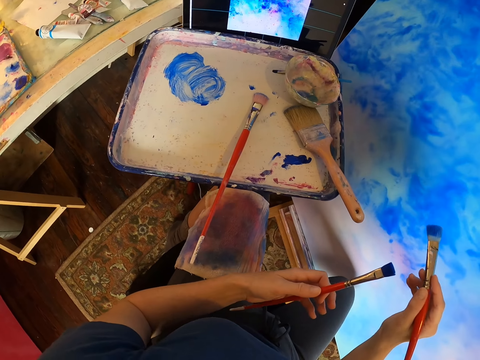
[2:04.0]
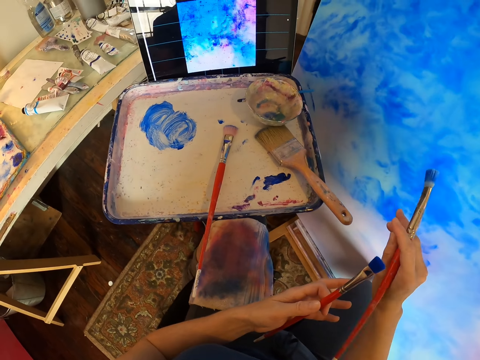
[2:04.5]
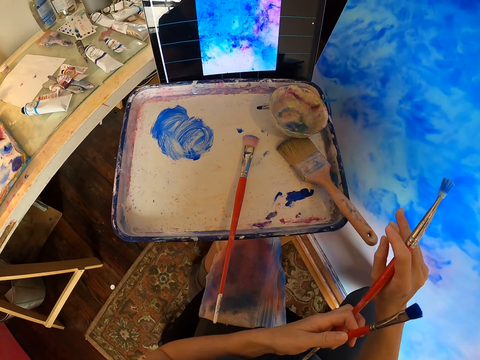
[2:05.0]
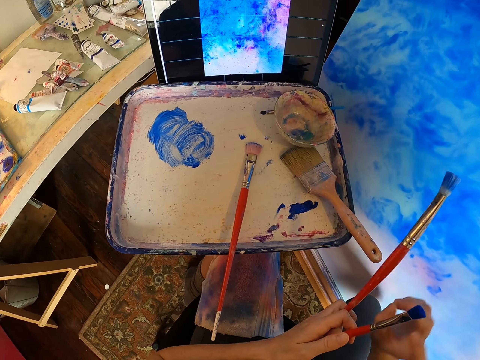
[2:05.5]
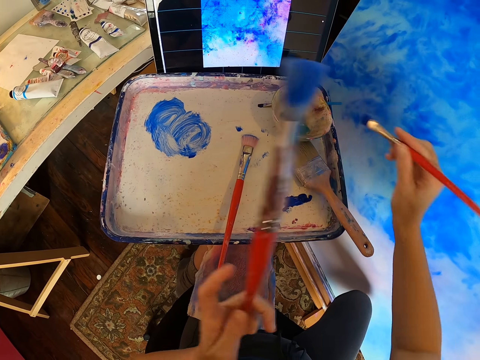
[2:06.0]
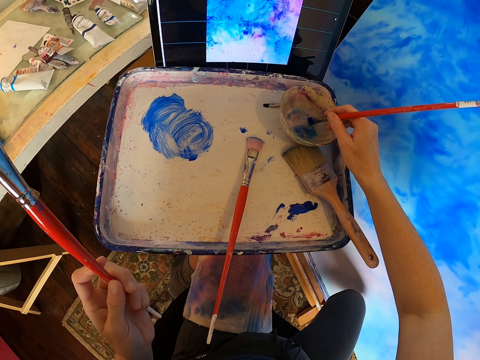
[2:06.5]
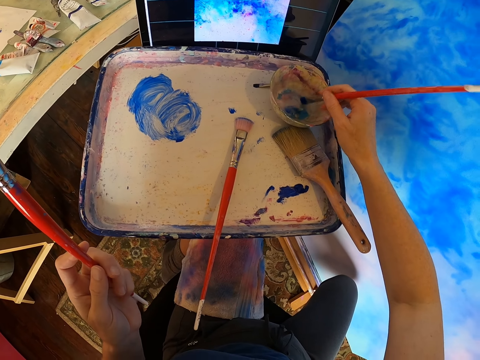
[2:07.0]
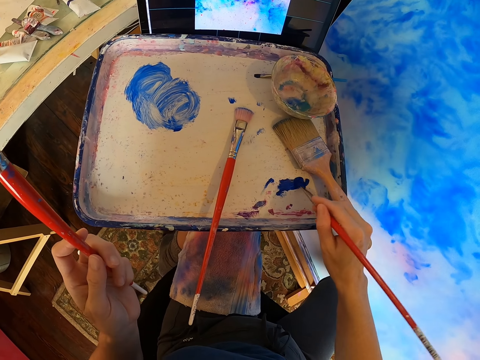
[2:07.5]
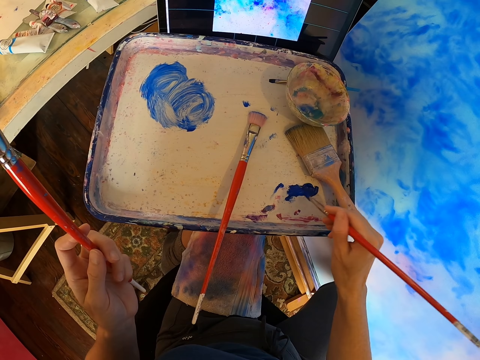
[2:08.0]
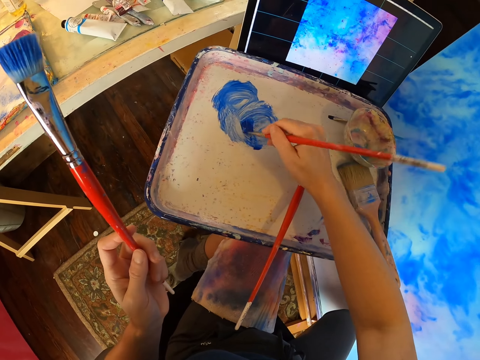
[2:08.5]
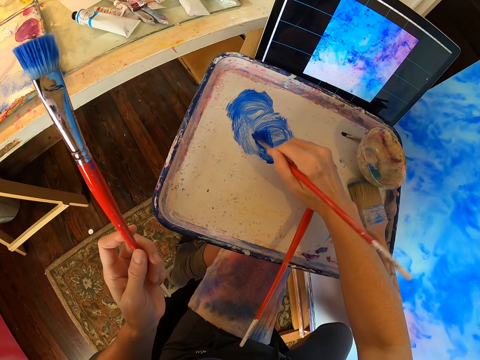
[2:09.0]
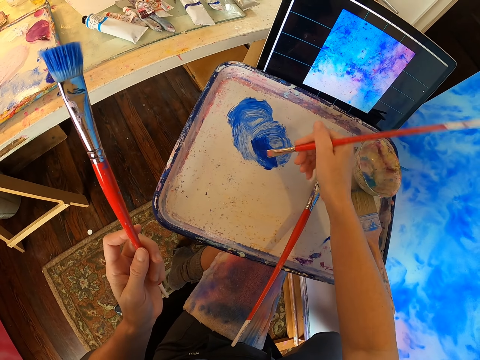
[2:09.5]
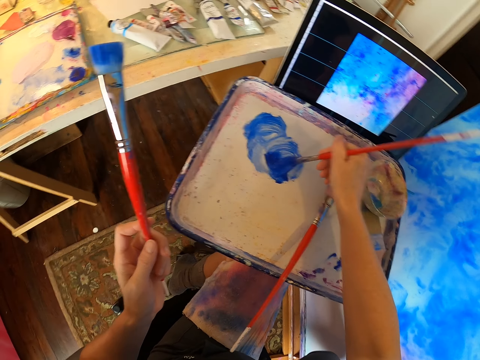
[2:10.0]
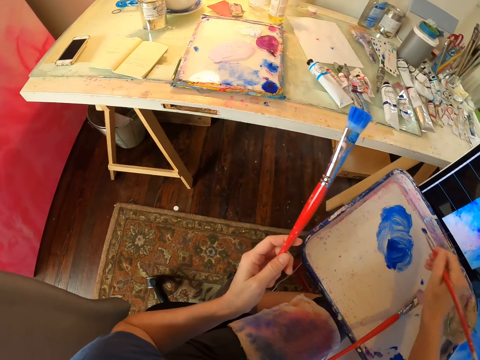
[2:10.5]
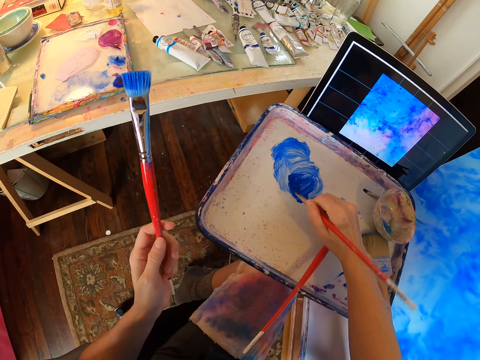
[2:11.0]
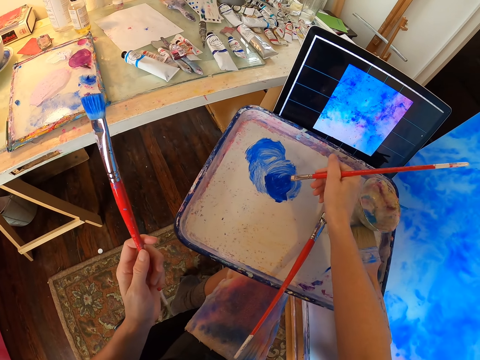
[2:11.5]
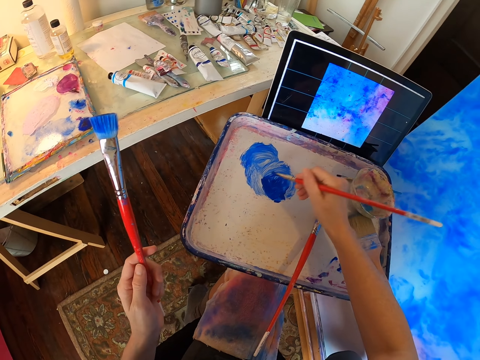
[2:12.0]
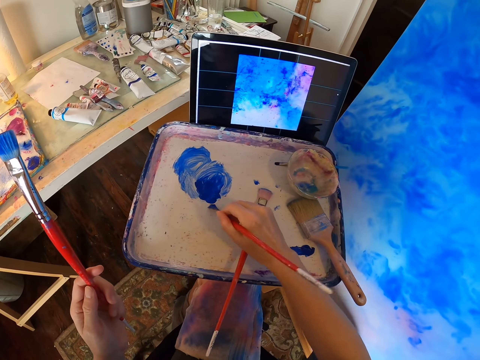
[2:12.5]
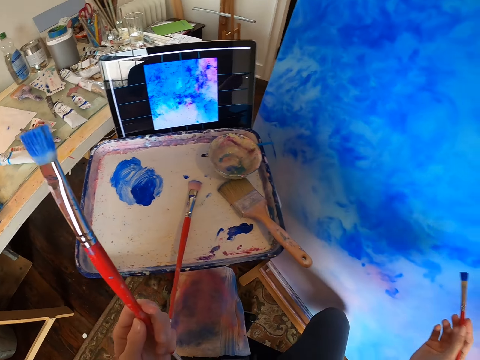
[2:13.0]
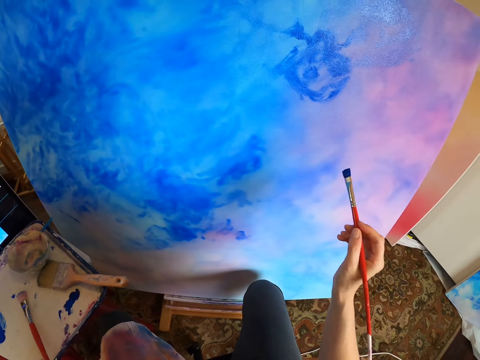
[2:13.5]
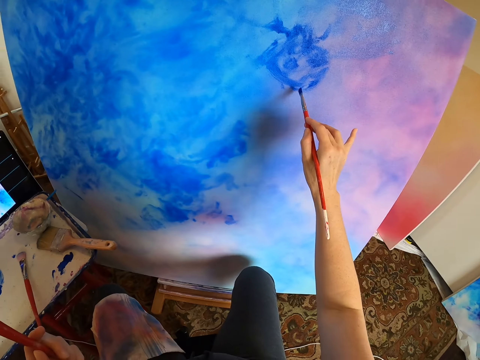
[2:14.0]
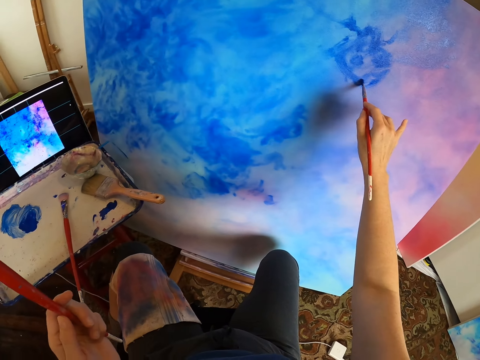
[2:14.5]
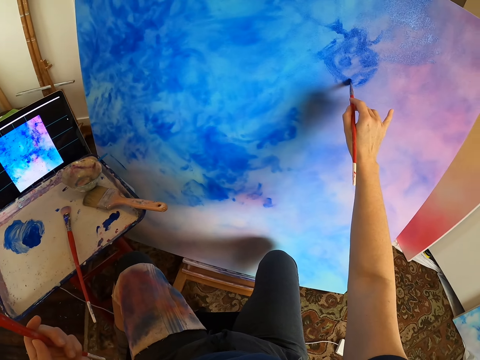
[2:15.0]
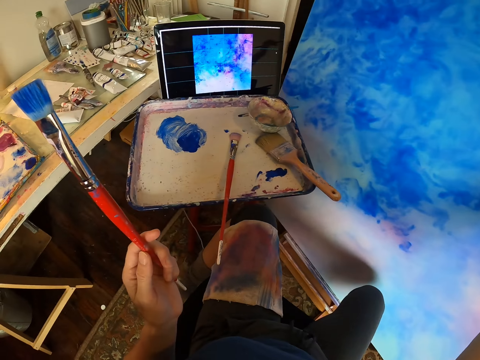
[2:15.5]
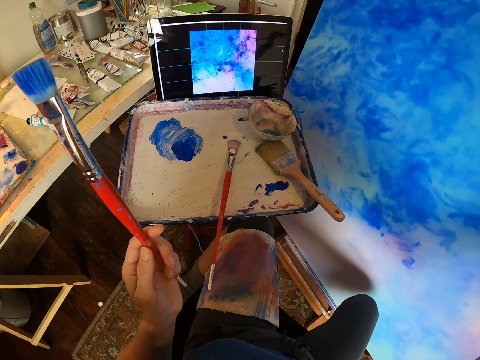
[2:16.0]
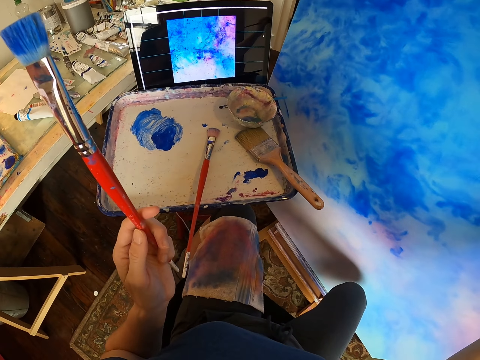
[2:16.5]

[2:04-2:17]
The camera wearer exchanges the paint brush on both hands. They stare at the laptop. They dip the brush in the paint. They mix the paint with the paint brush. They rub the brush on the paint. They paint a canvas with the paint brush. They stare at the laptop.

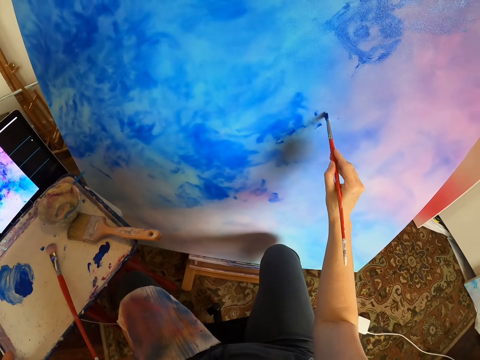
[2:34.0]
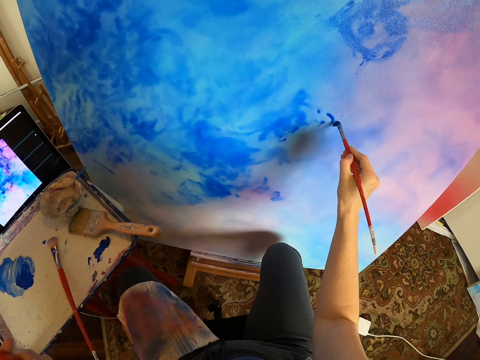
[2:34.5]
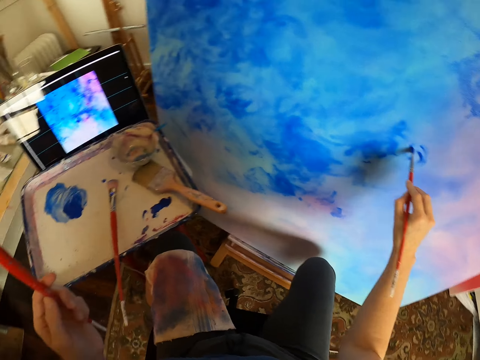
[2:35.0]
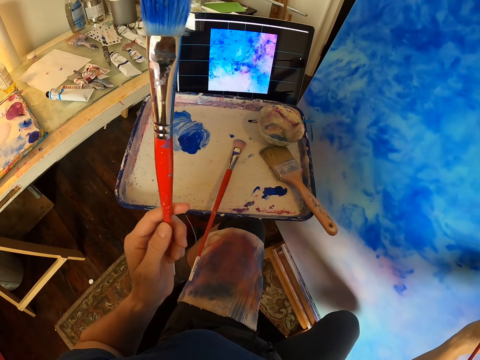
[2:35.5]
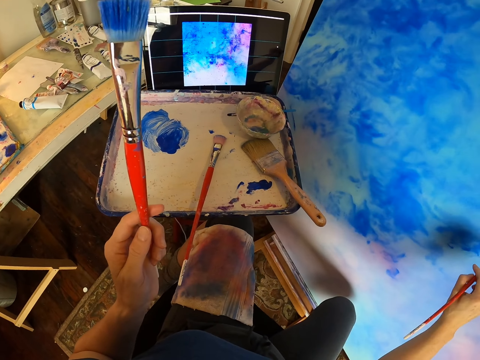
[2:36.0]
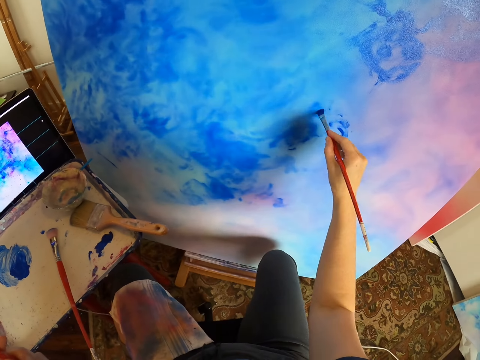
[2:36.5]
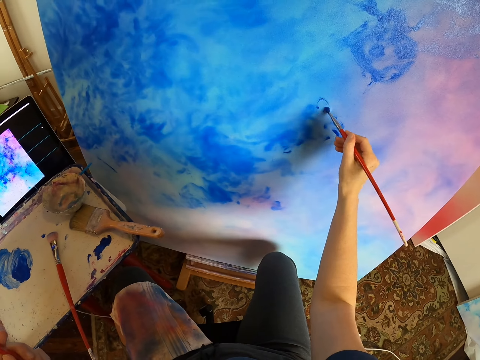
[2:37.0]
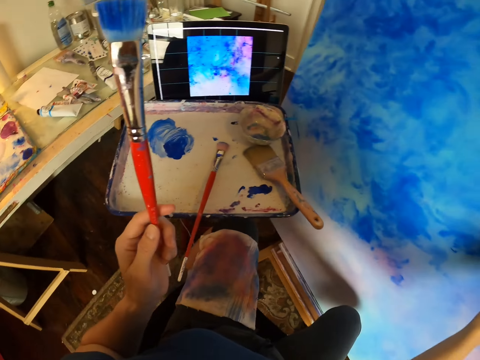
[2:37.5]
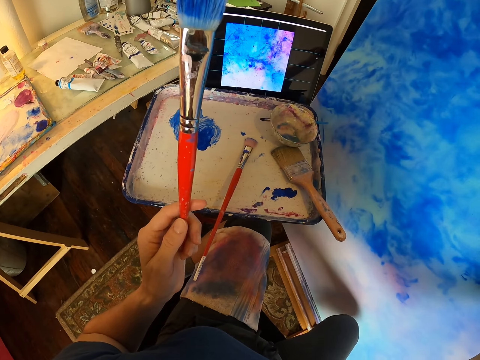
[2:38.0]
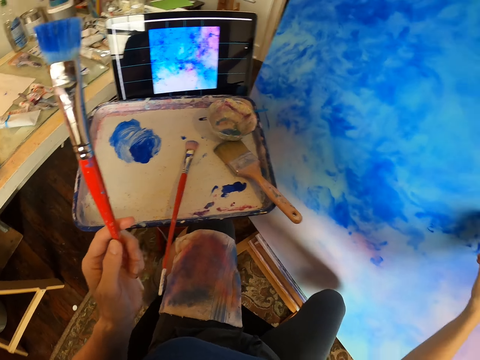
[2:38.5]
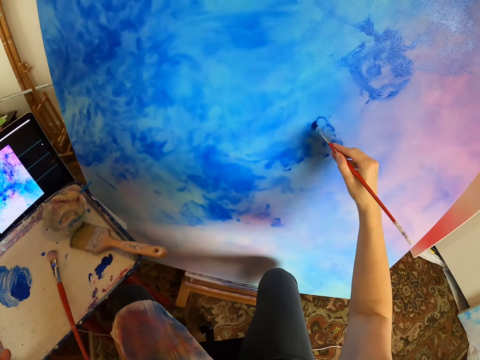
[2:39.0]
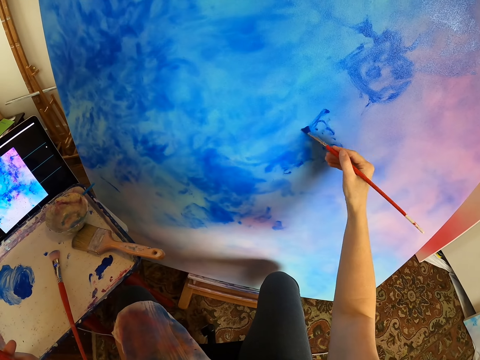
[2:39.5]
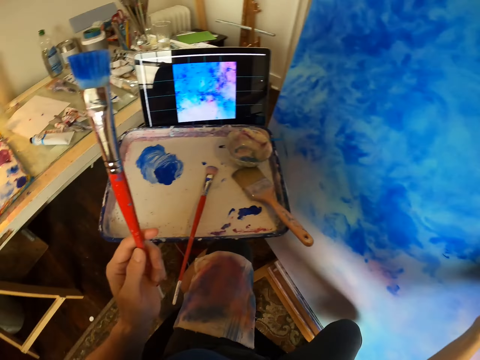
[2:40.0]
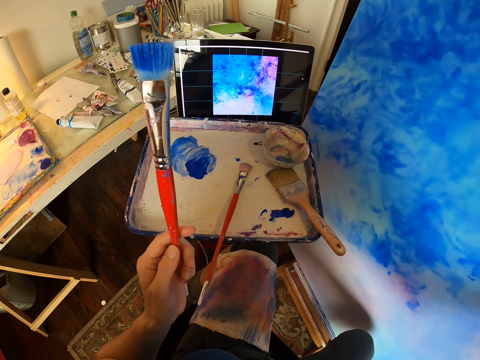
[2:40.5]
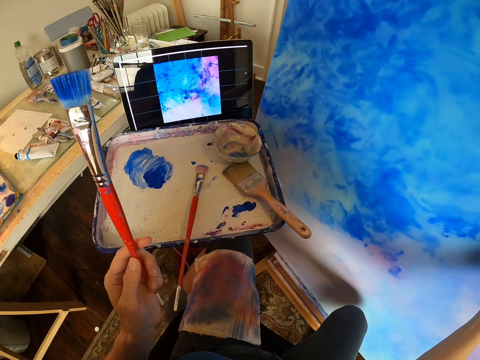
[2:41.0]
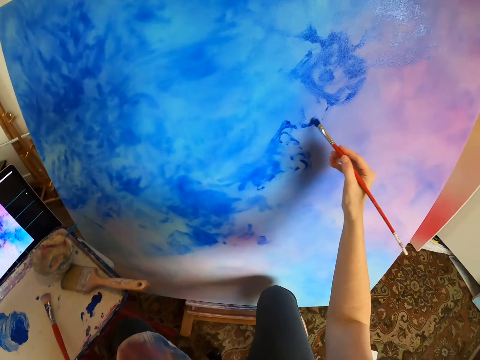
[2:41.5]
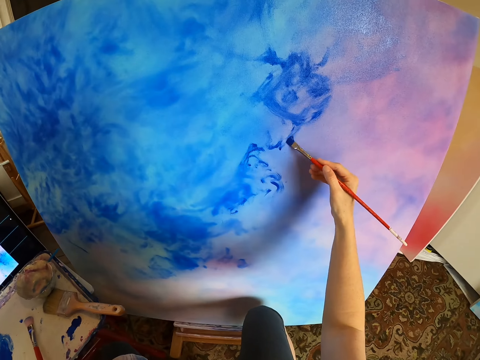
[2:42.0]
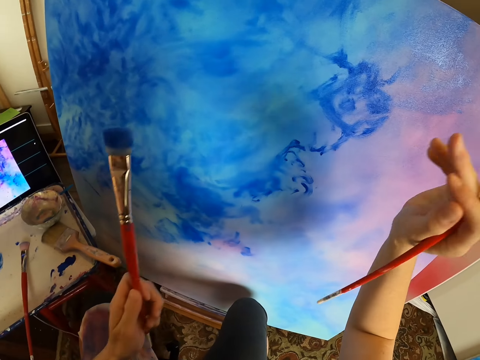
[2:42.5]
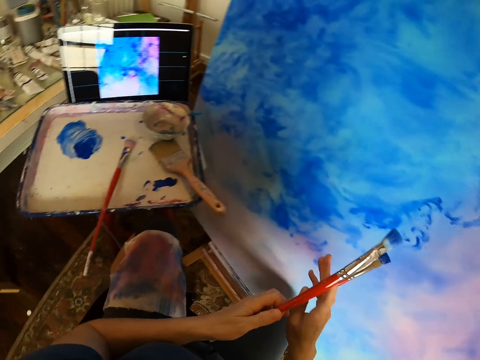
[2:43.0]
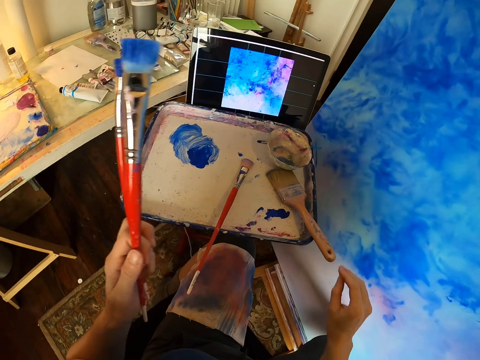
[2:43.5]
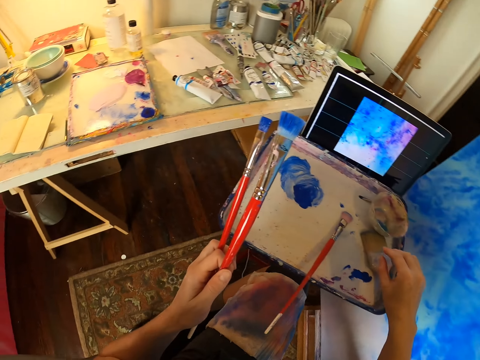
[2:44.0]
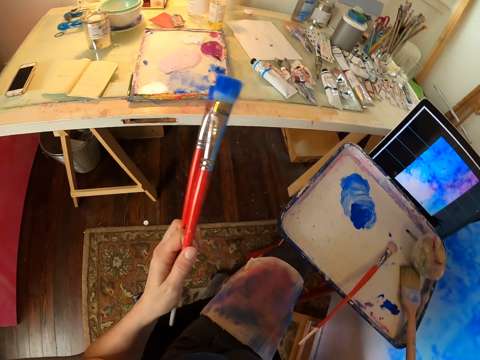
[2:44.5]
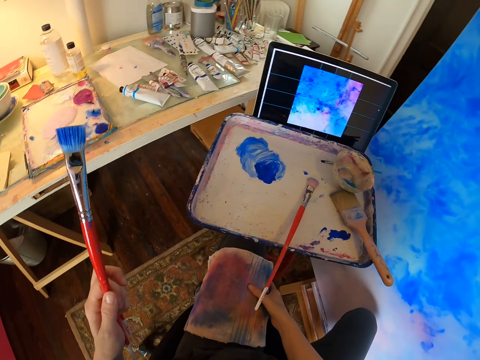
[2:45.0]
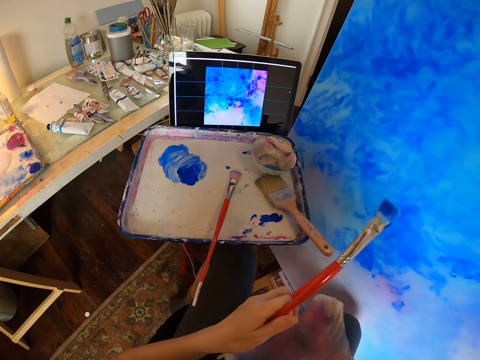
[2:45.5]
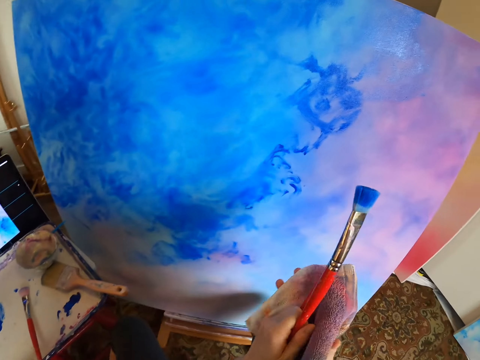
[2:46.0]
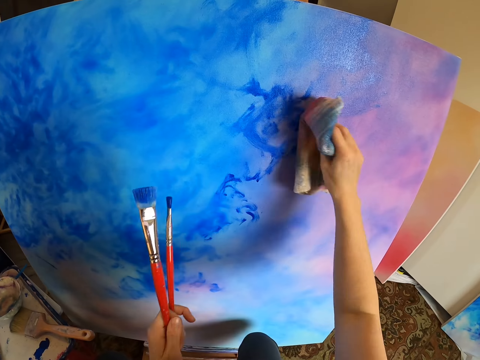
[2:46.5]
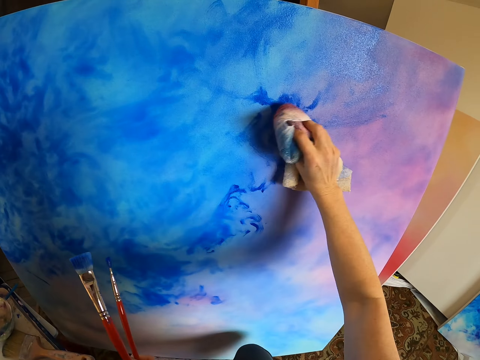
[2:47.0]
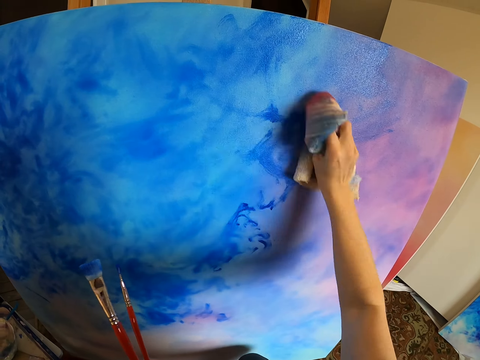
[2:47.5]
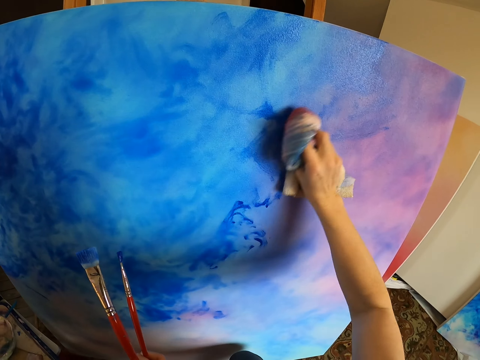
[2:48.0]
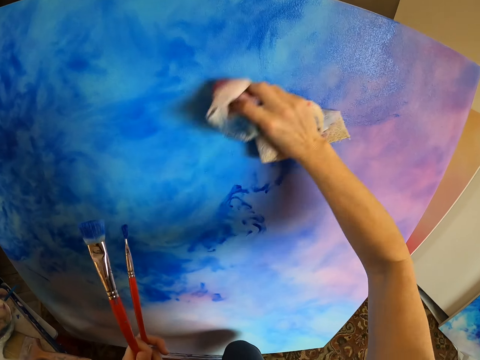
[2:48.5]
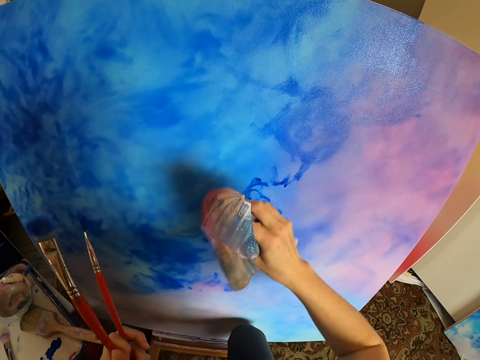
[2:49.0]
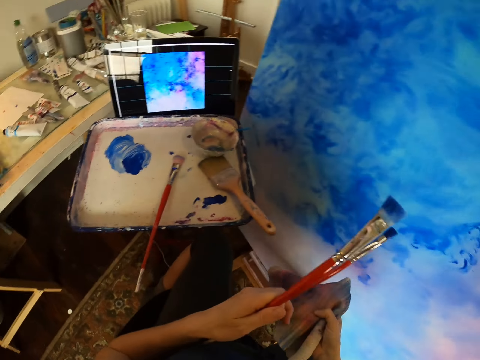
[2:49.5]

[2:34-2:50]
The camera wearer paints a canvas with a paint brush. They look at the picture in the computer. They paint the canvas with the paint brush. They hold the paint brush in the left hand. They paint the canvas with the paint brush. They put the paint brush in the hands. They pick up a towel and wipe the canvas with the towel.
